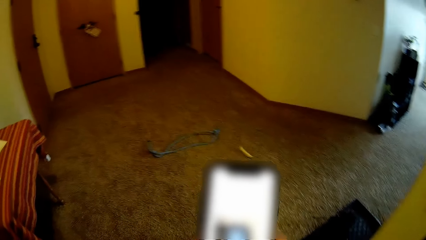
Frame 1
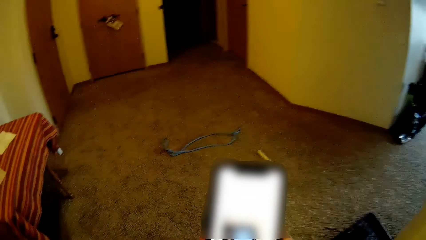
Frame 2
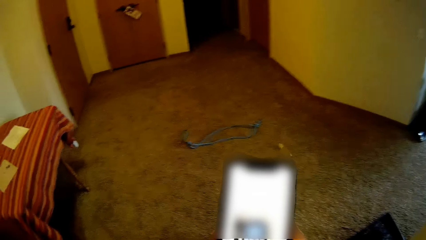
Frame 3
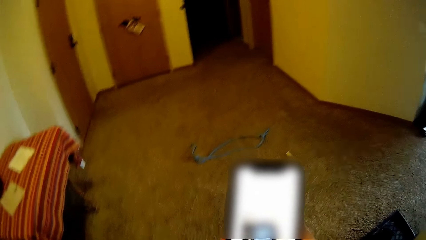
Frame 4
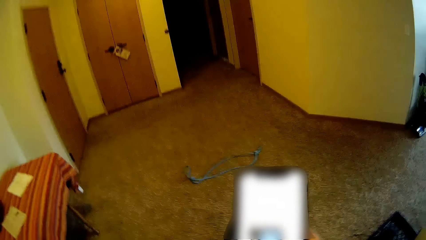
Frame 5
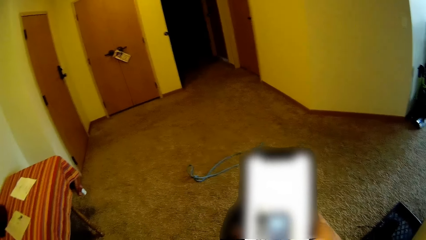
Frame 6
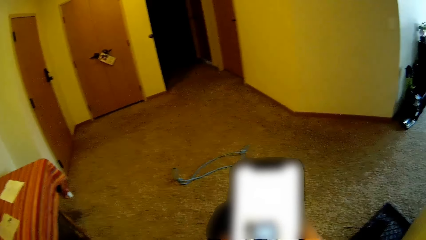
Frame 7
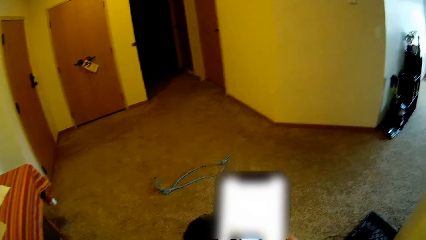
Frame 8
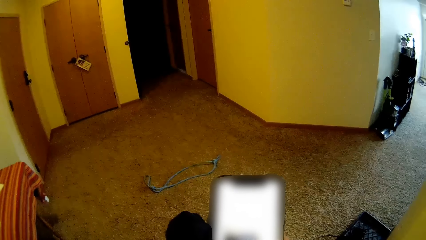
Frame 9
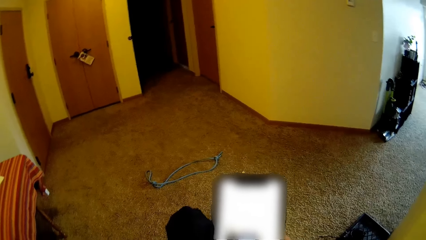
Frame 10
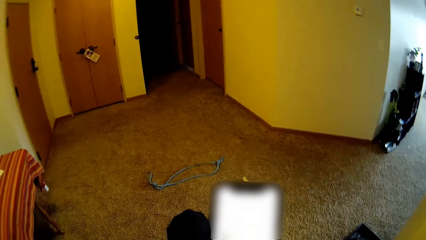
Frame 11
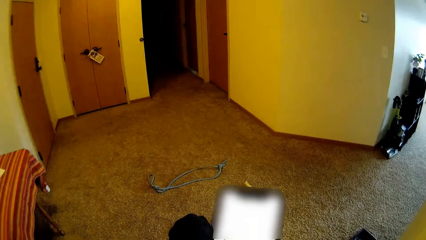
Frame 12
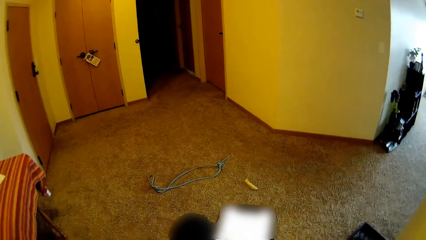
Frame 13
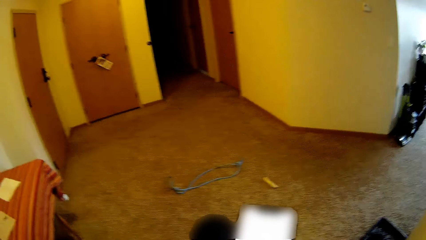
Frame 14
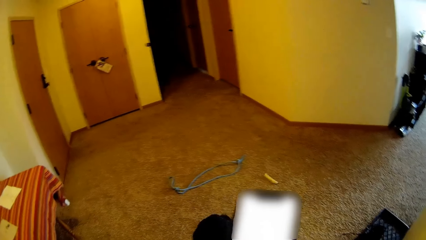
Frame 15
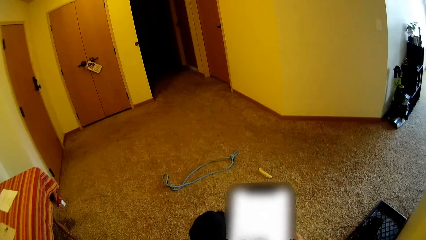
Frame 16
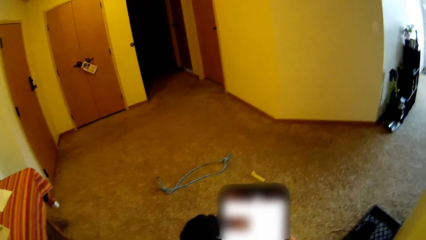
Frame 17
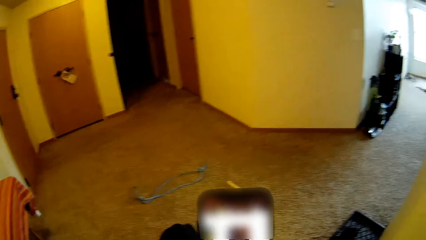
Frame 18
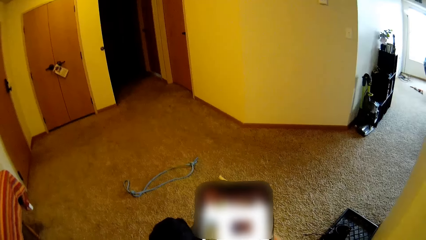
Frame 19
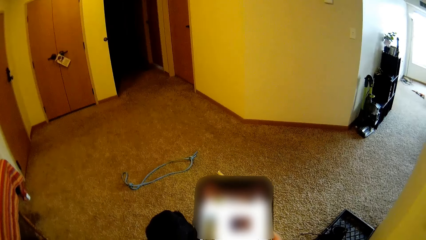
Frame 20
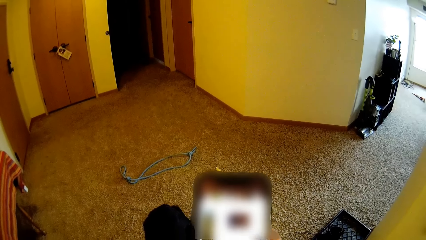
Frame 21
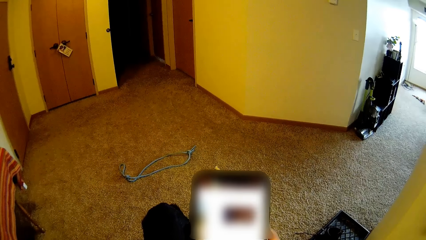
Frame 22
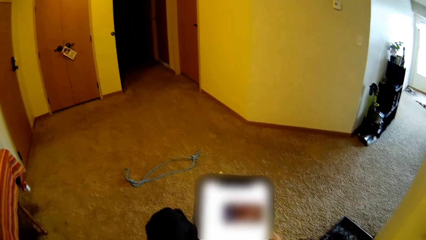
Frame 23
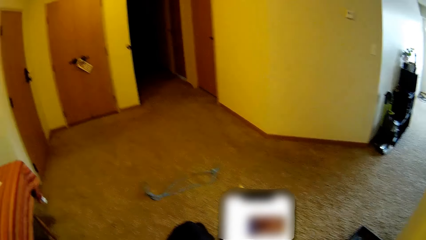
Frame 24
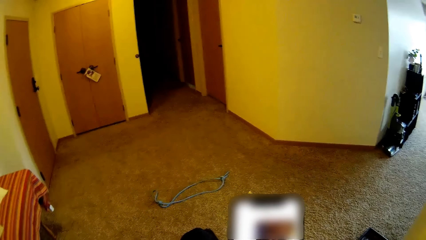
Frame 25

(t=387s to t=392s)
The camera wearer dials the cellphone.

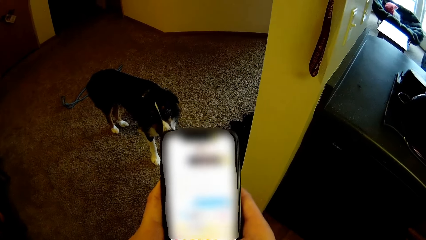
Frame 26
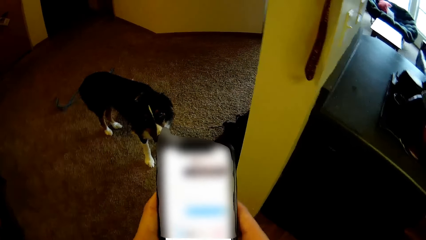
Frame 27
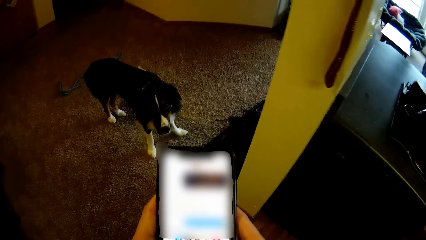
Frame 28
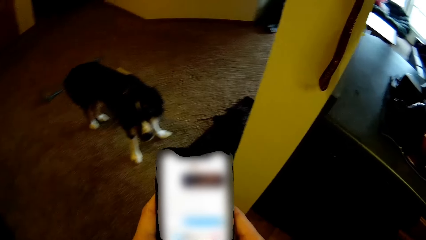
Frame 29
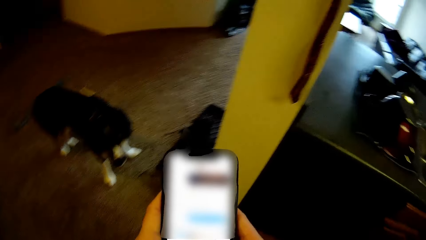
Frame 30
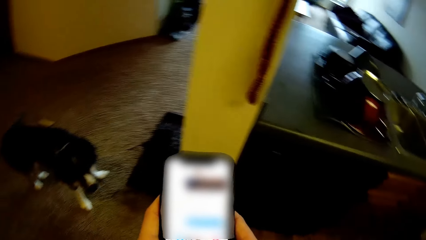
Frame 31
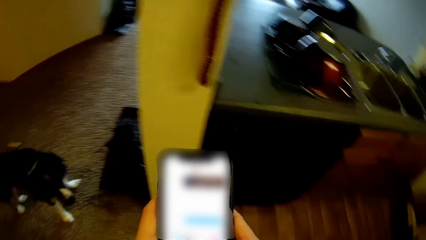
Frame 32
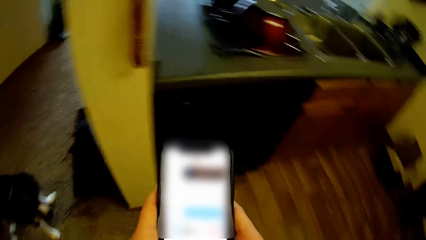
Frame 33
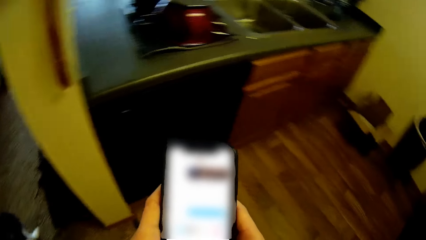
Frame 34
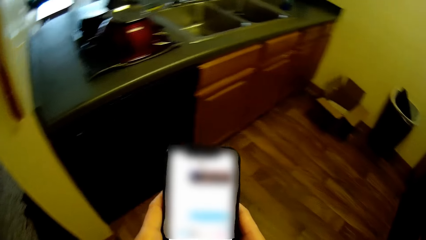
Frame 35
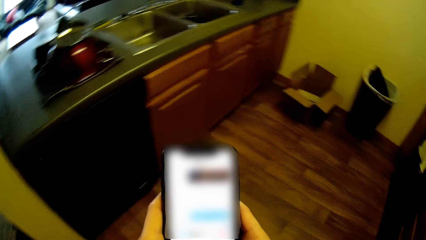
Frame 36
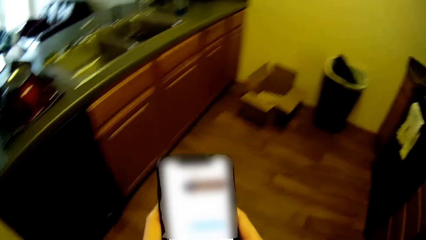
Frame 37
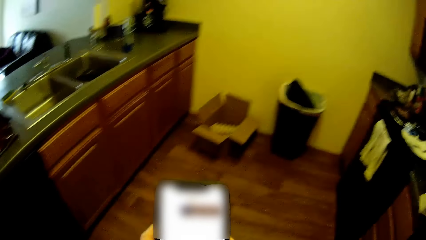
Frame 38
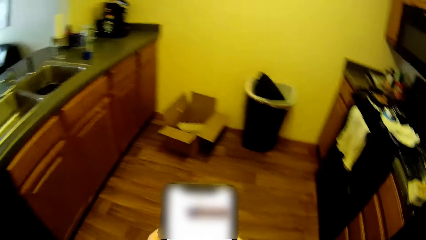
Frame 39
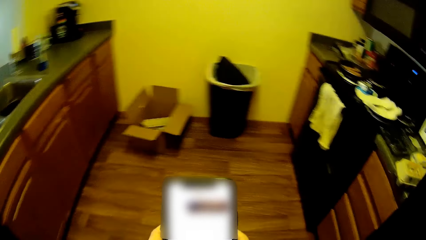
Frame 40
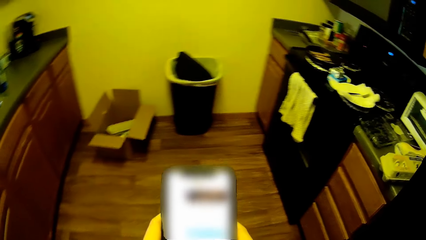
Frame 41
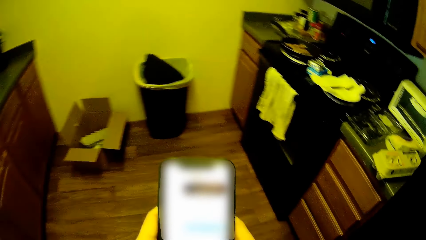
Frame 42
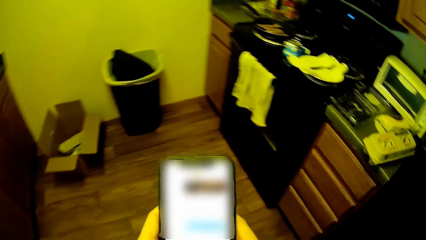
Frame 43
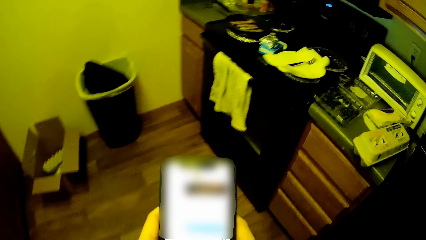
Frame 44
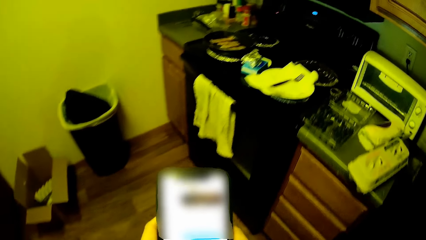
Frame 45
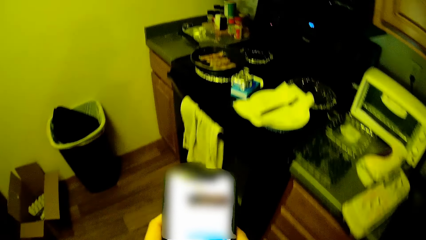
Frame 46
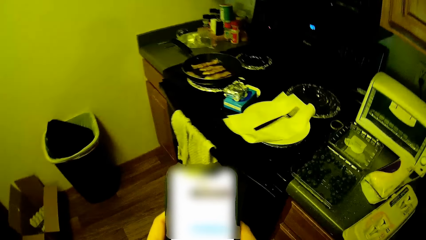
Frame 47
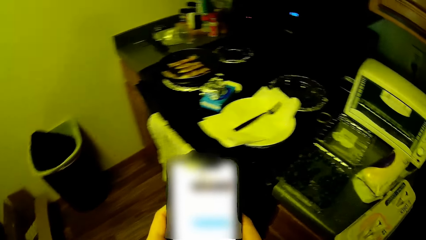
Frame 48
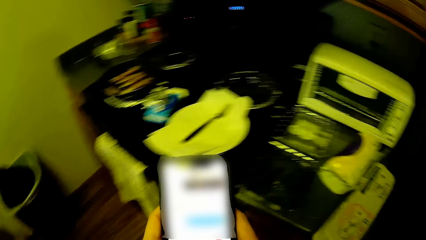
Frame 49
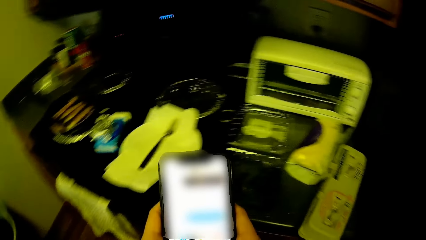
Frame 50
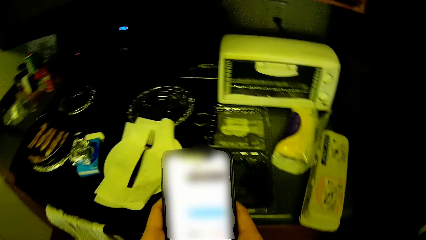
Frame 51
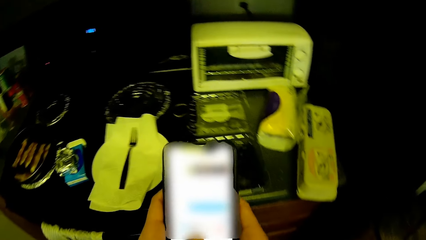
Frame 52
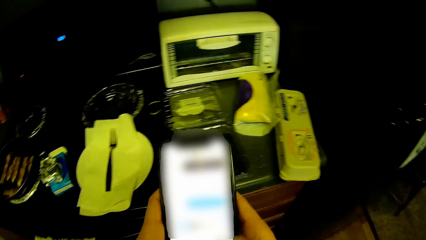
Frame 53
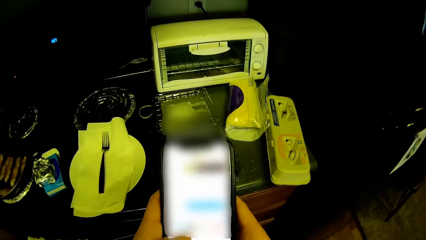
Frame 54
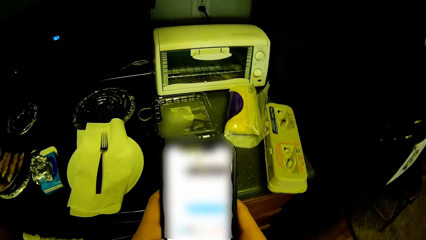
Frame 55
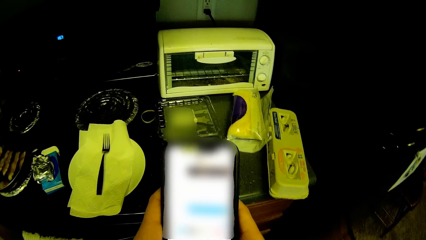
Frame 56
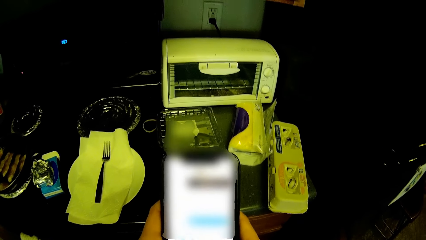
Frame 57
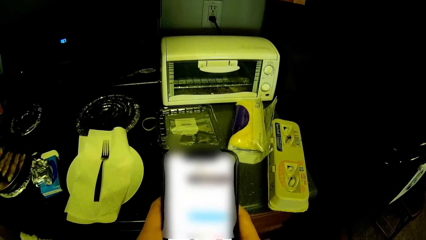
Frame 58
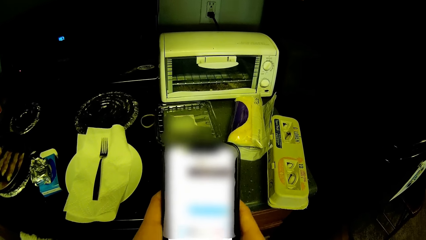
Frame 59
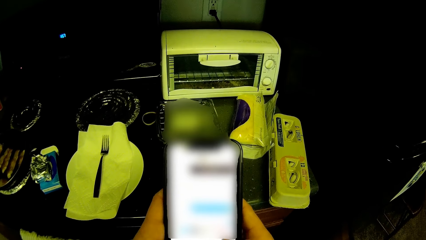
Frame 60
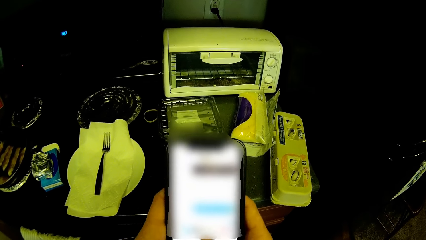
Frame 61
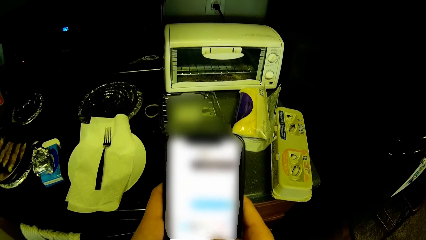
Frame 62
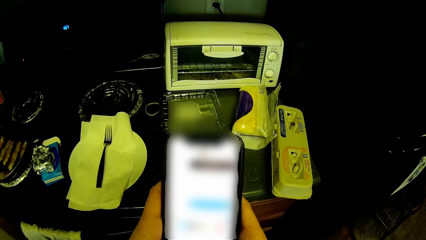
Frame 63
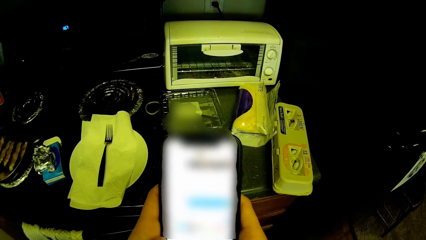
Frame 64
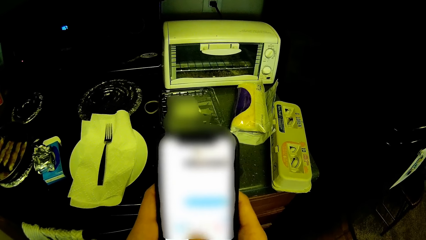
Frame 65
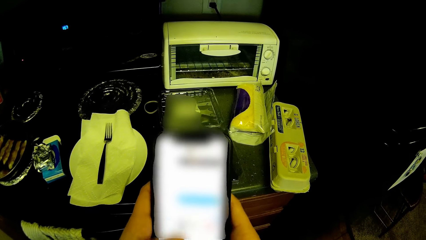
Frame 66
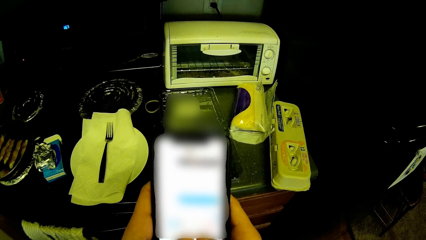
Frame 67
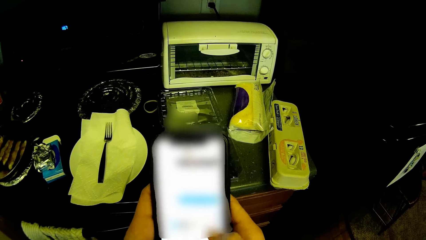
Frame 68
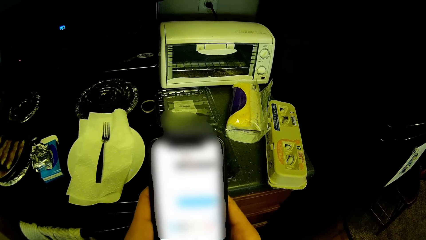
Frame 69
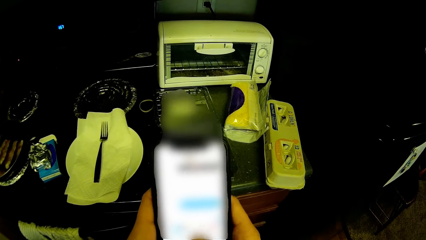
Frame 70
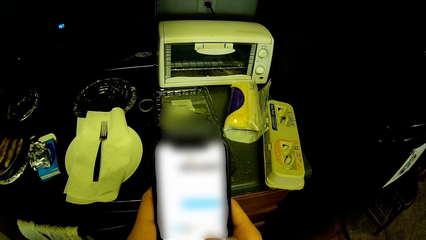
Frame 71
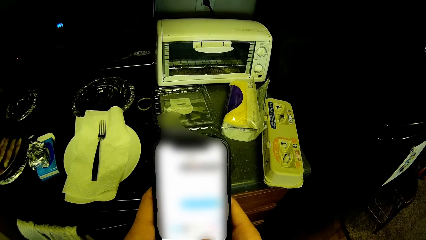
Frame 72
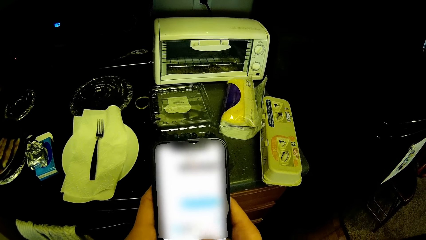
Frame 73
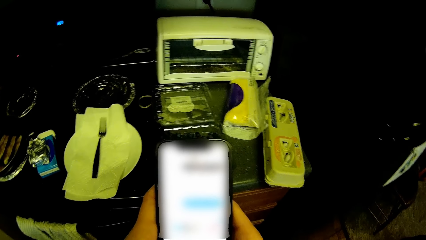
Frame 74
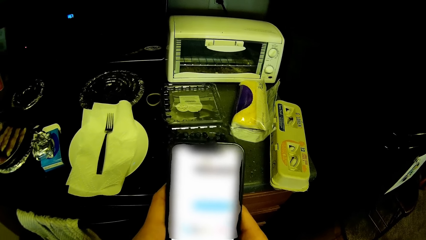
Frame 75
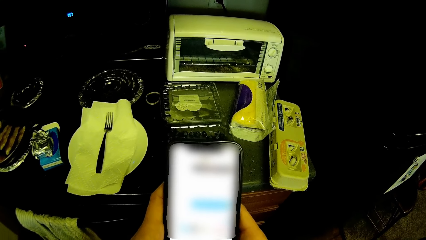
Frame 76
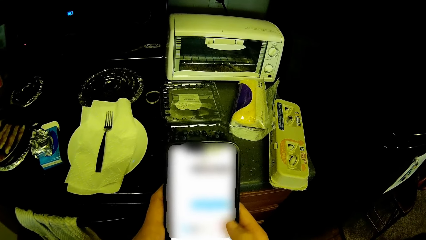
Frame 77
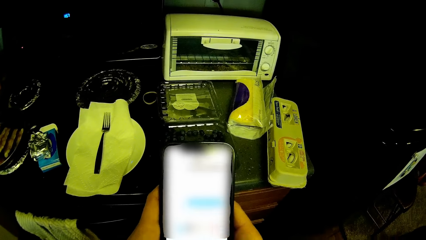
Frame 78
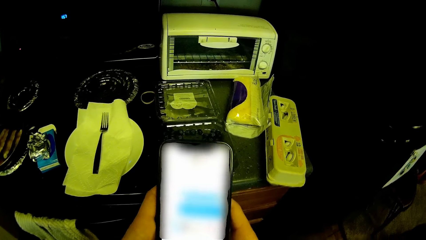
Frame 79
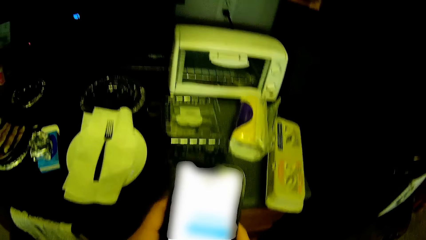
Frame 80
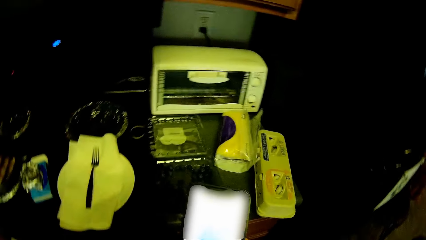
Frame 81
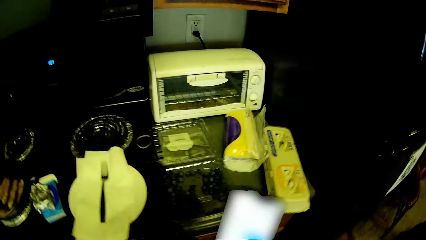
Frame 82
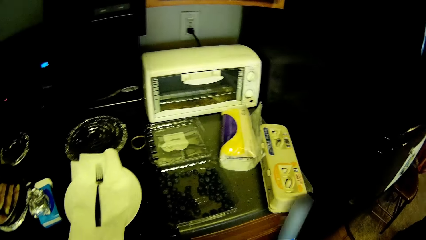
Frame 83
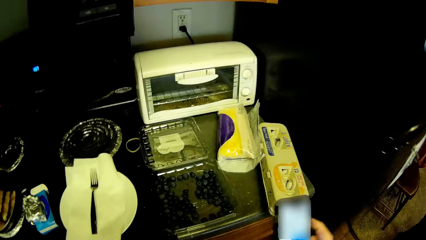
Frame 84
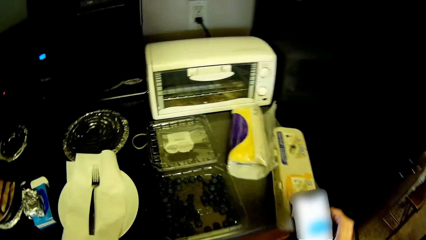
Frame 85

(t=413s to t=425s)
The camera wearer moves the camera around. They dial the cellphone.
